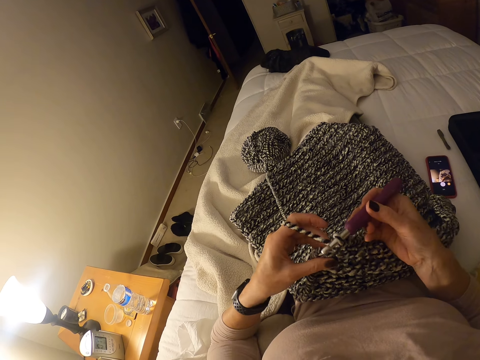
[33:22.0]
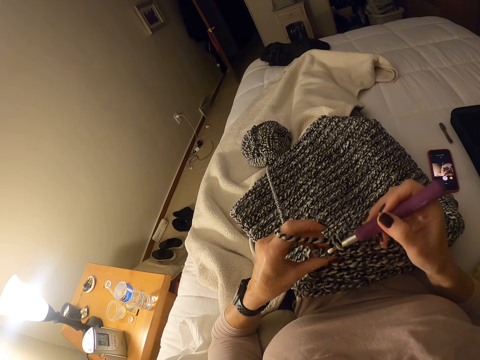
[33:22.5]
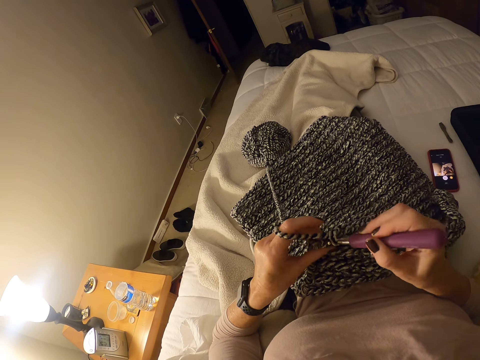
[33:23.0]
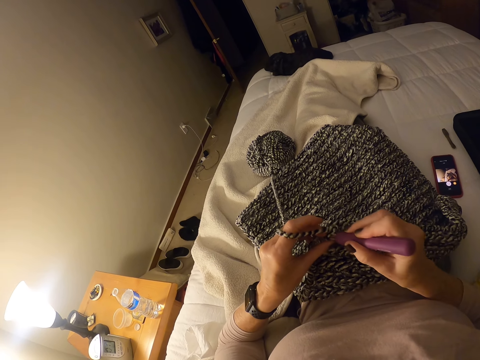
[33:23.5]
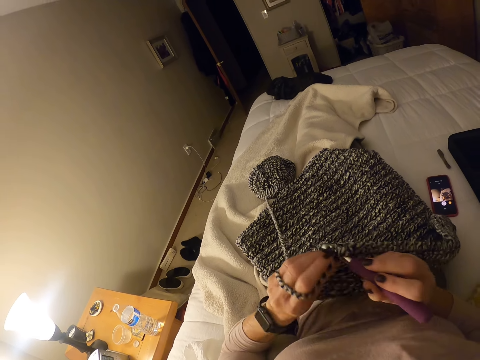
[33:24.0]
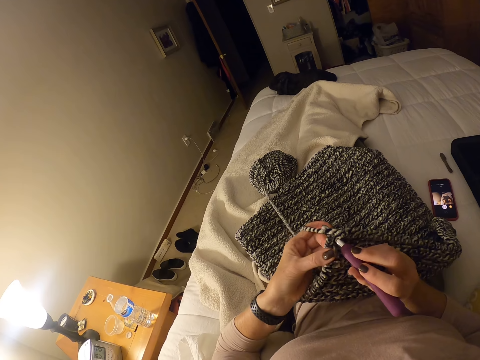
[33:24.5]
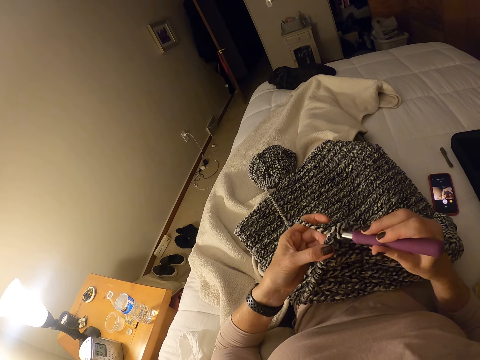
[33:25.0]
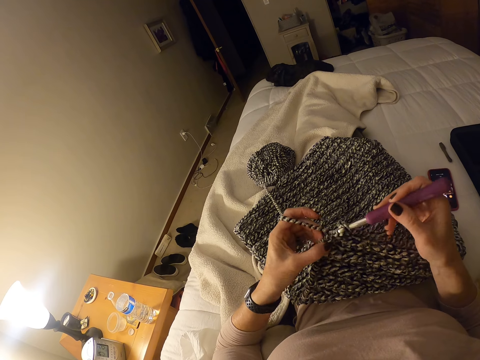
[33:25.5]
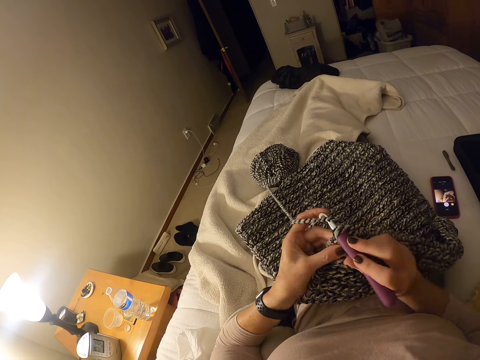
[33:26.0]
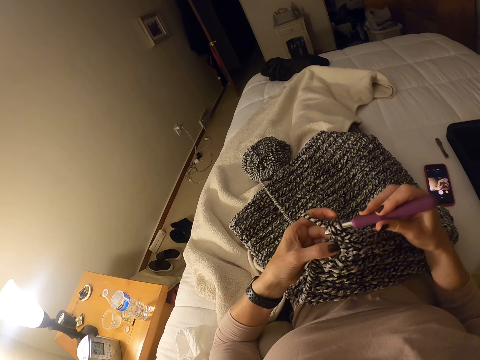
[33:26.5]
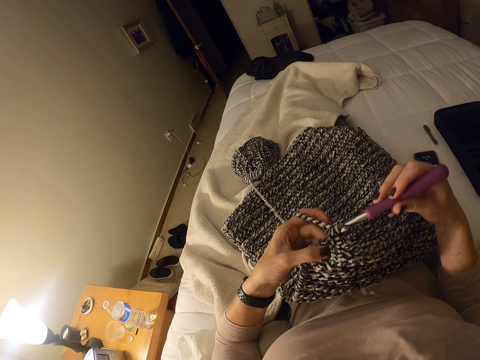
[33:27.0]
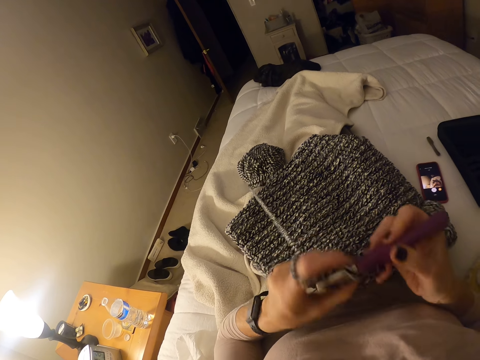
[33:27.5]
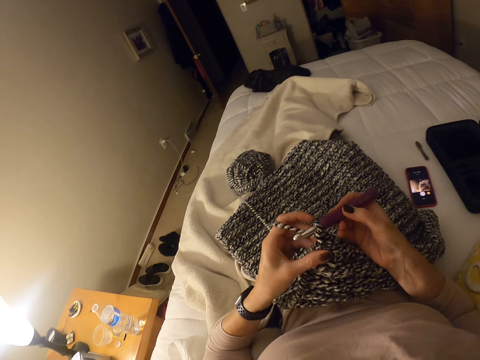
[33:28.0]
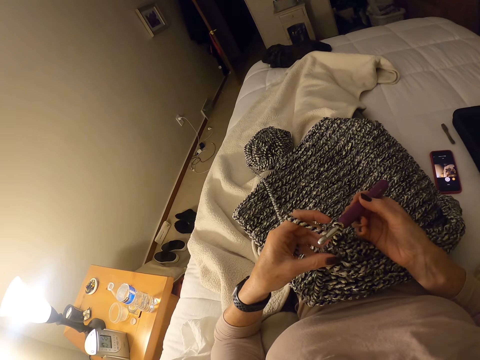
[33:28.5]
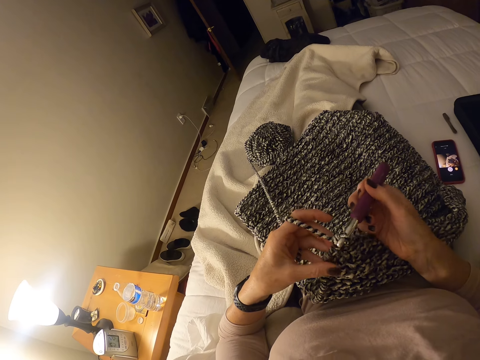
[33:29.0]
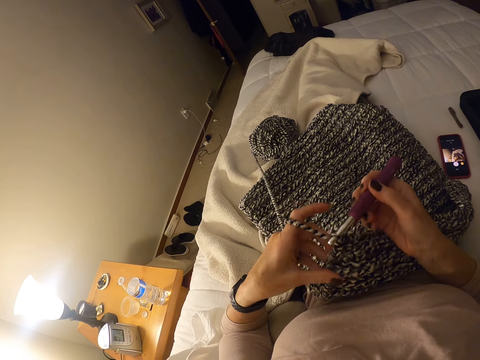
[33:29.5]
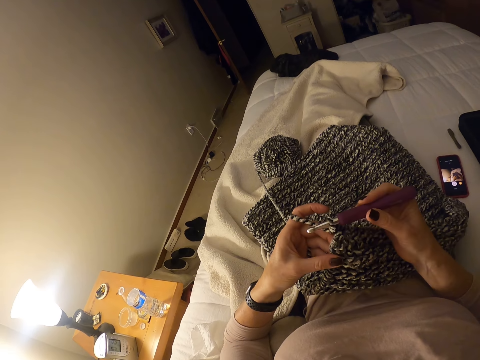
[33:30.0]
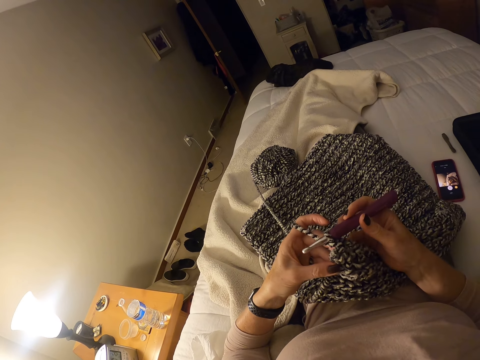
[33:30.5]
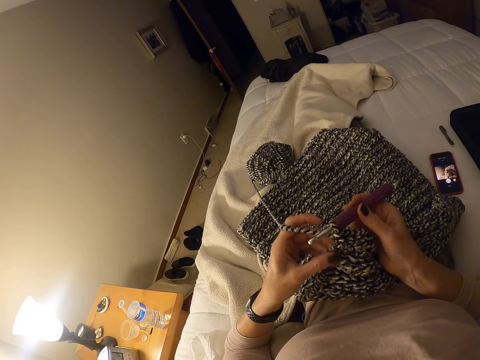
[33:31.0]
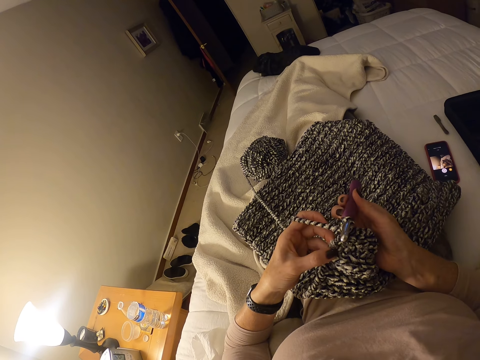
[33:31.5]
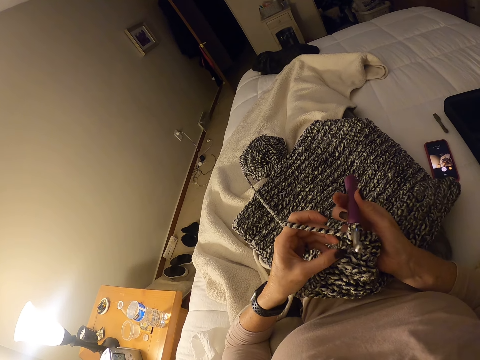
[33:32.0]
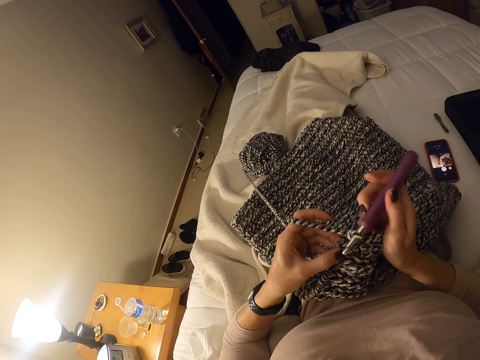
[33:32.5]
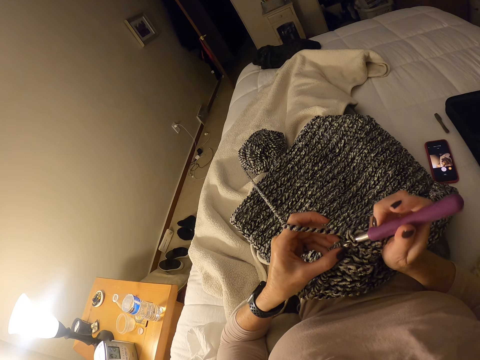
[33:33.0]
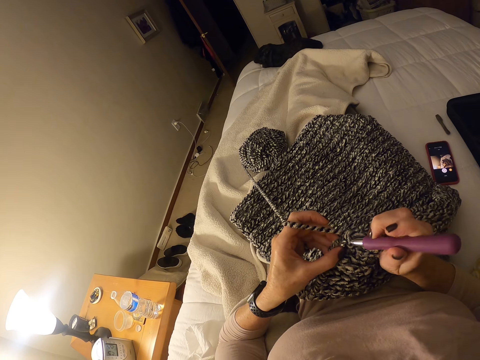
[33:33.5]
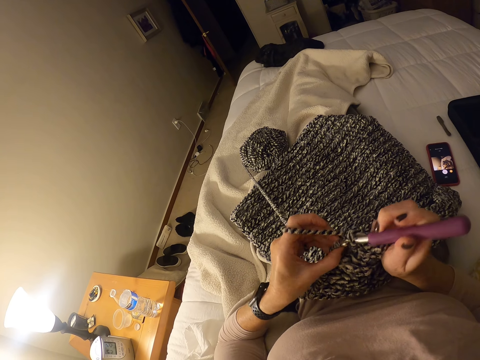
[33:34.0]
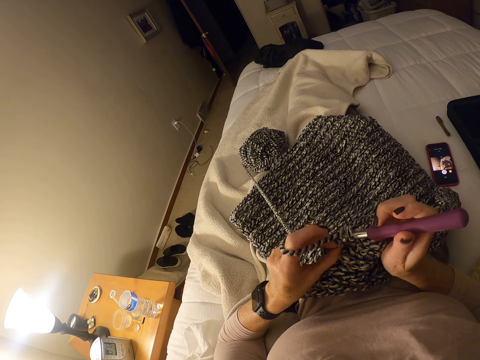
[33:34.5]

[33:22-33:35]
The camera wearer pulls the strip of yarn with her left hand. She crochets the strip of yarn into a cloth with the crochet hook and her left hand. She pulls the strip of yarn with her left hand.

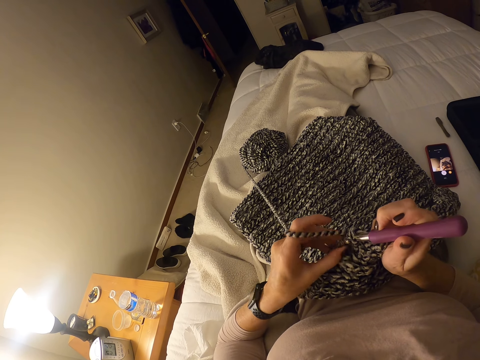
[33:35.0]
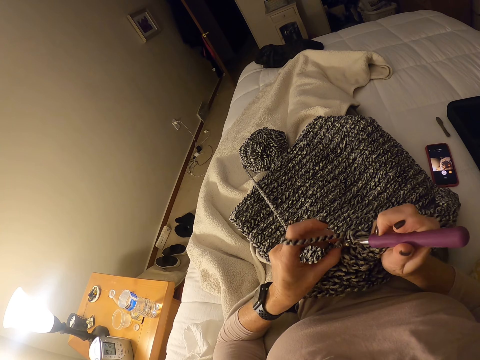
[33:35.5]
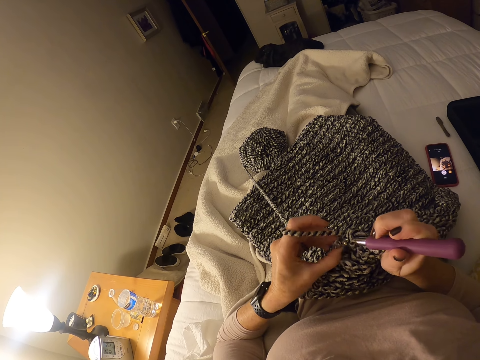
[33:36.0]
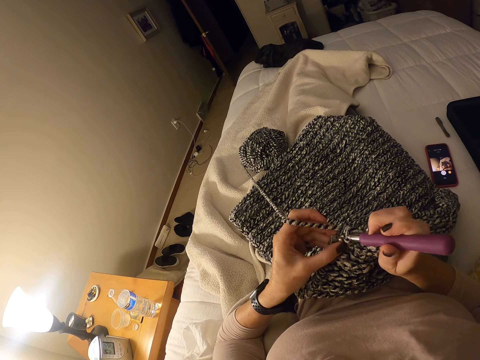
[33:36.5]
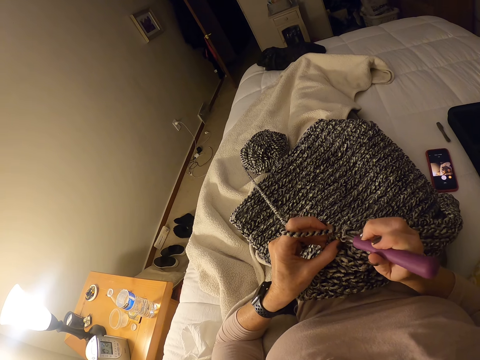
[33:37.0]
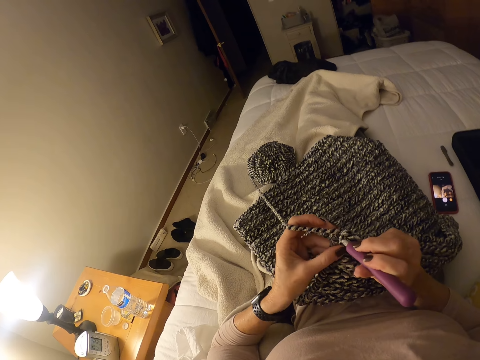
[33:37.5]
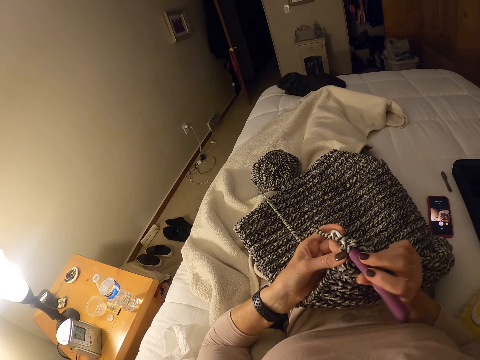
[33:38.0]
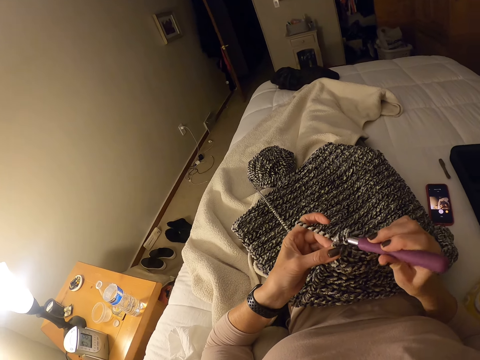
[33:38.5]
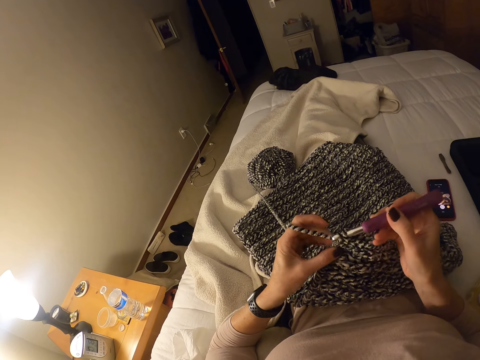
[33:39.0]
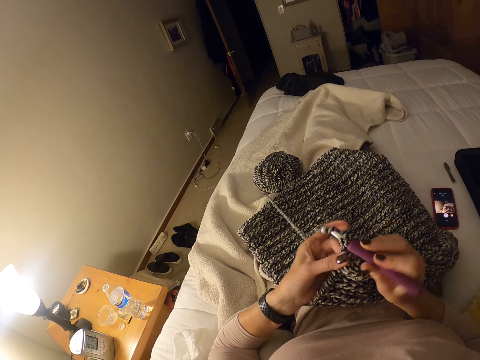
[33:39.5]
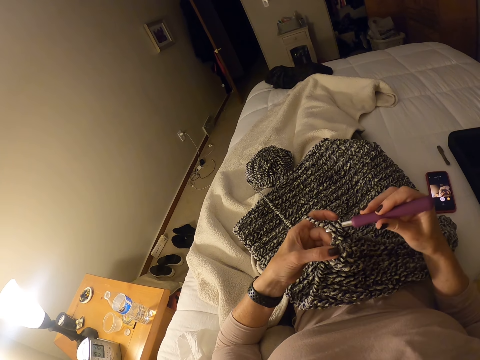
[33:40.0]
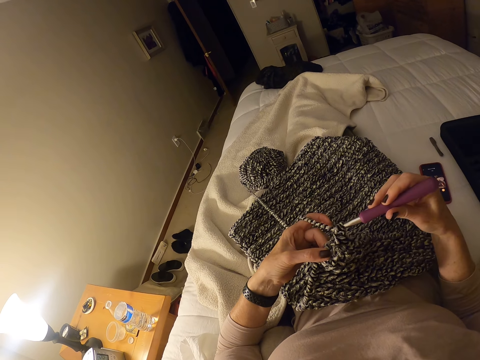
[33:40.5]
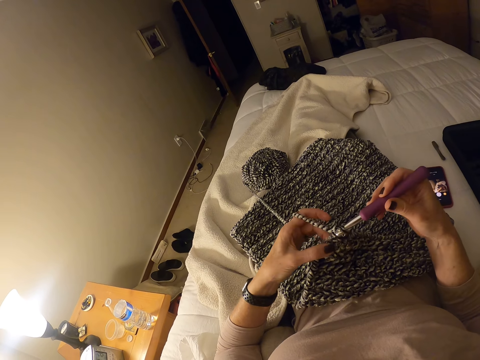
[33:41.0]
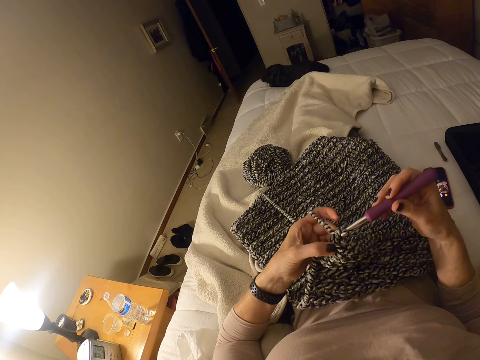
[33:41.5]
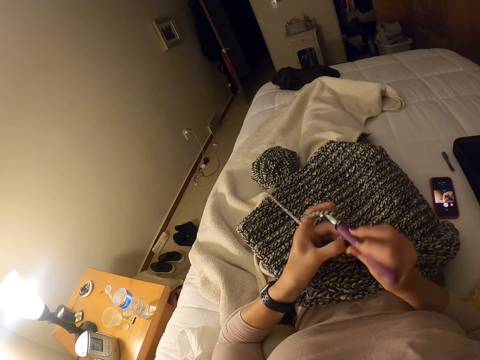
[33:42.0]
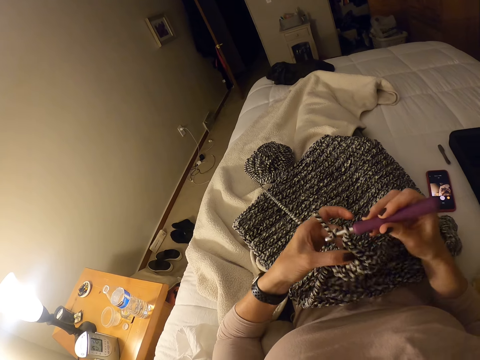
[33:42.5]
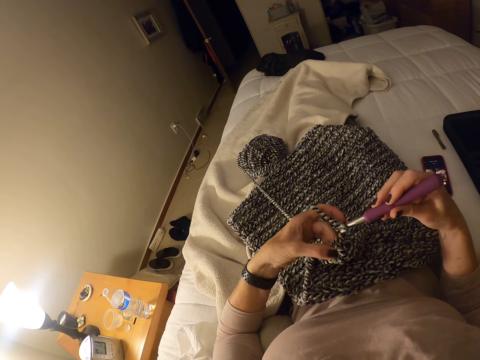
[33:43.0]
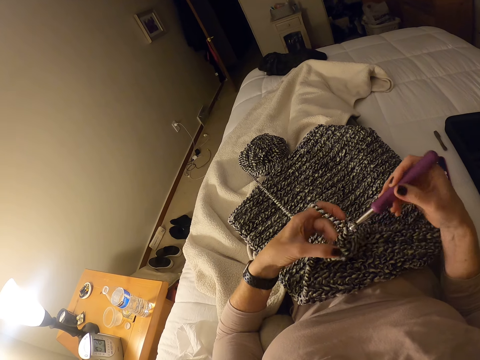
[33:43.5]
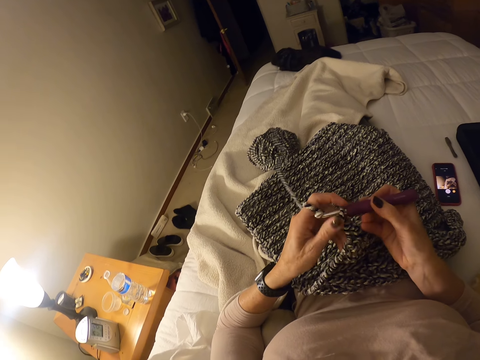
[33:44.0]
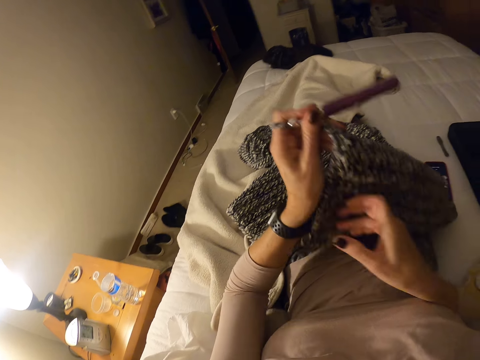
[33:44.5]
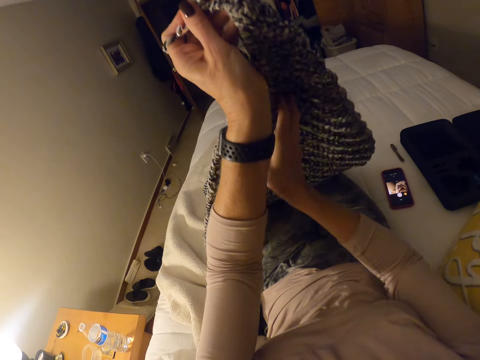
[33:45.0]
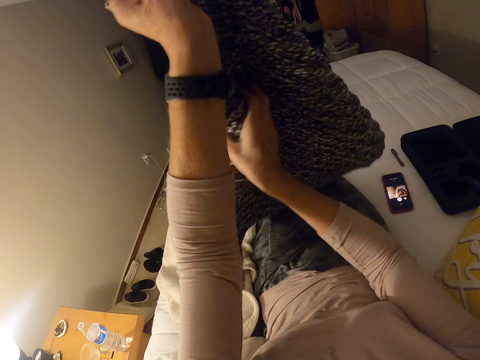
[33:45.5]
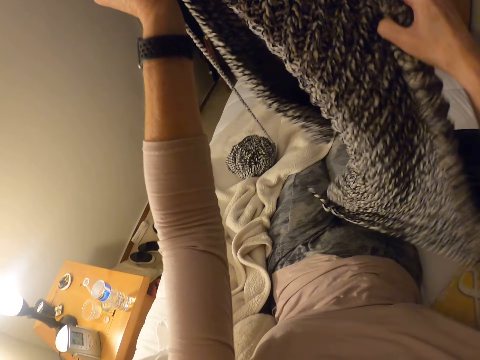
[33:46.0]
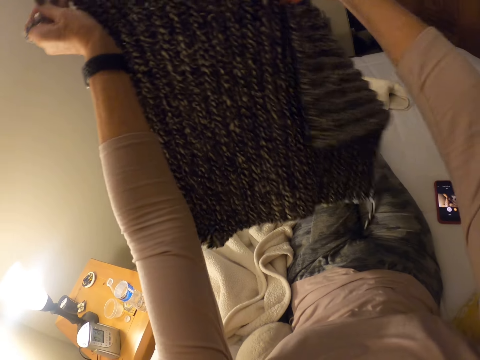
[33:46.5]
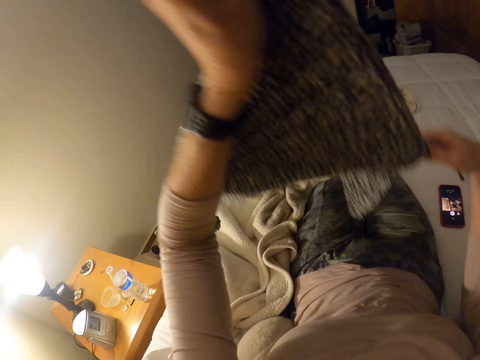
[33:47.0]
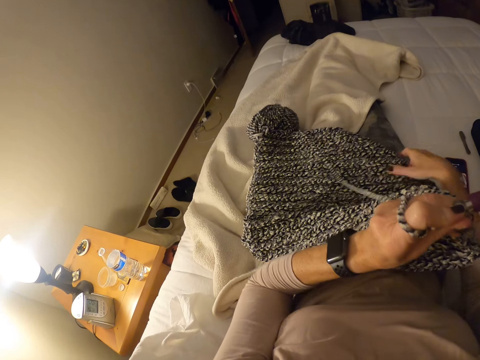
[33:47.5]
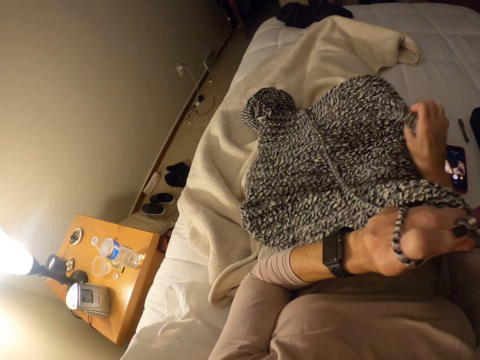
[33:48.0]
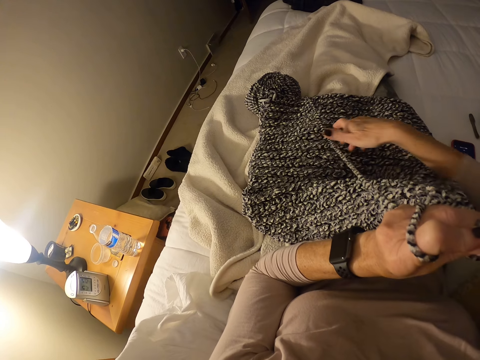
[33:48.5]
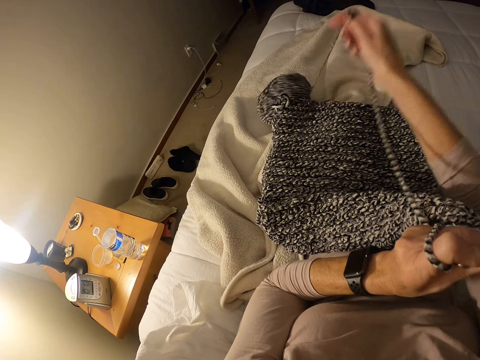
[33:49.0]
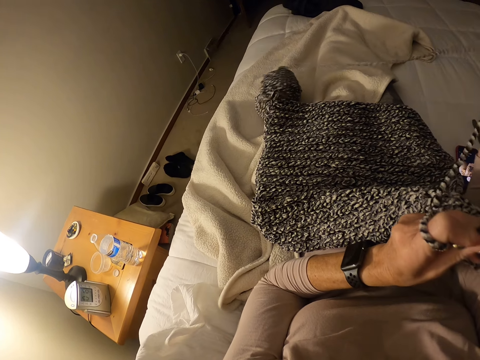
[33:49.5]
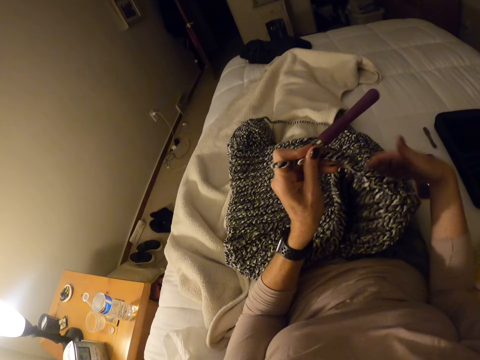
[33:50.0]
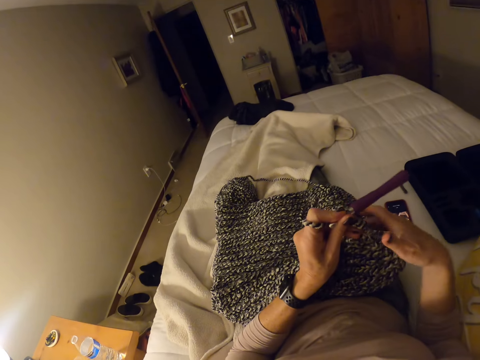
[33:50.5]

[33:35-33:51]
The camera wearer crochets the strip of yarn into a cloth with the crochet hook and her left hand. She passes the crochet hook to her left hand. She turns the garment. She adjusts the crochet cloth with her right hand. She puts the crochet cloth on her legs. She pulls the strip of yarn with her right hand and drops the strip of yarn on the bed. She looks at the interlocking loops.
